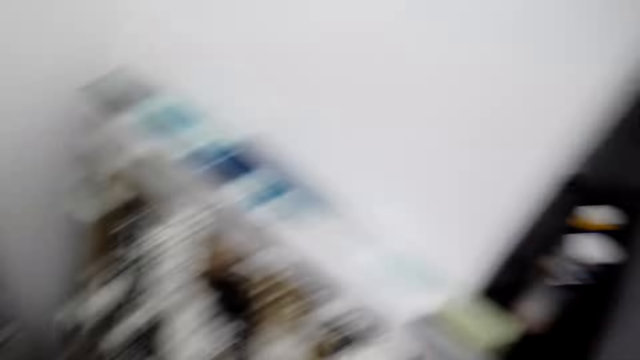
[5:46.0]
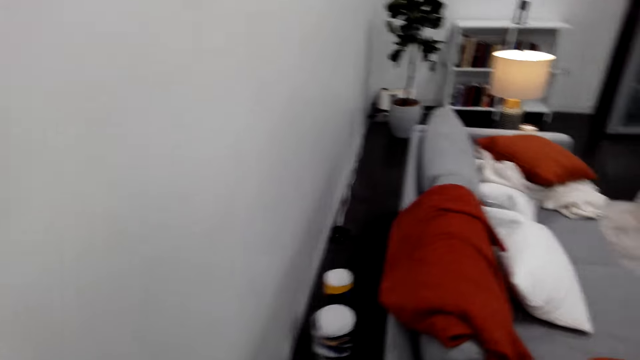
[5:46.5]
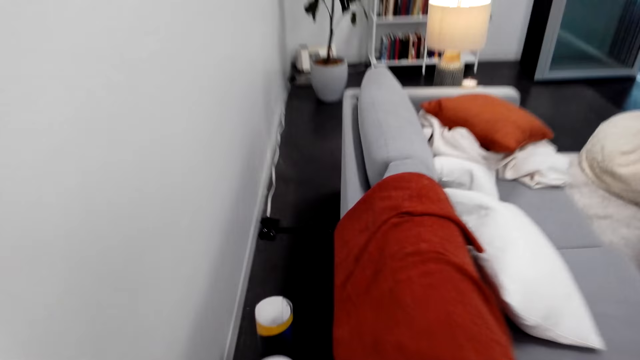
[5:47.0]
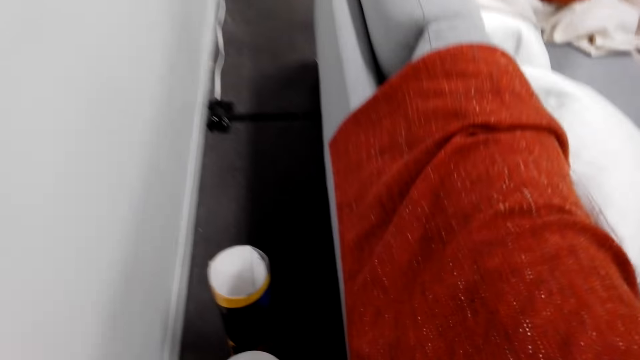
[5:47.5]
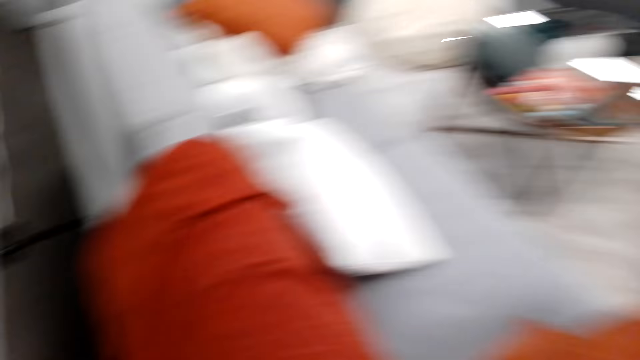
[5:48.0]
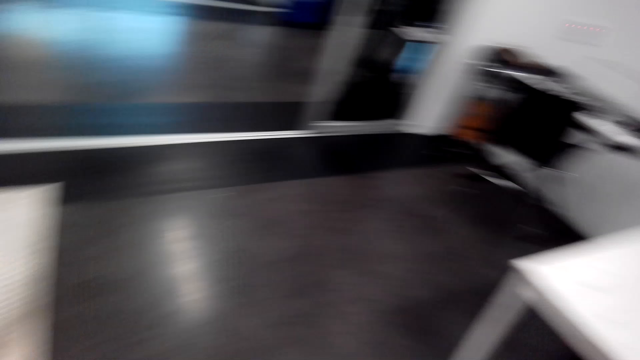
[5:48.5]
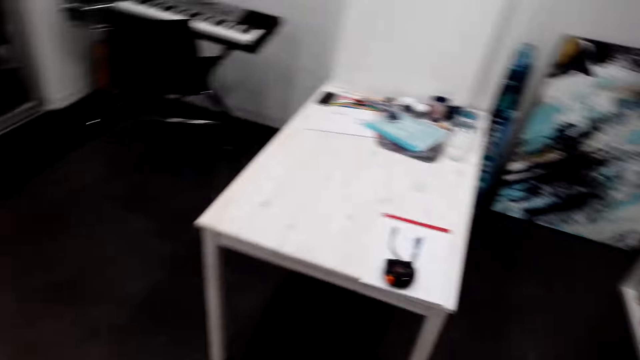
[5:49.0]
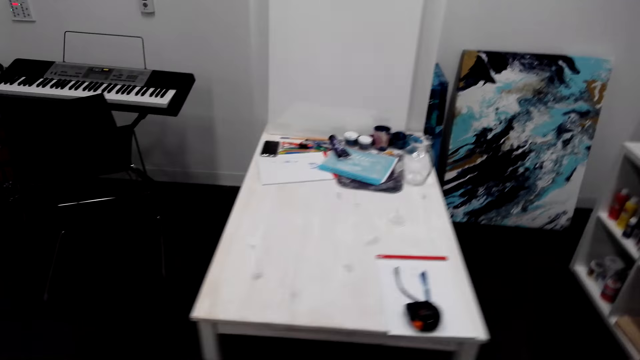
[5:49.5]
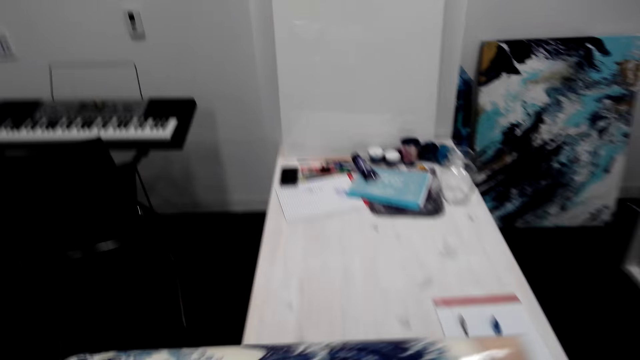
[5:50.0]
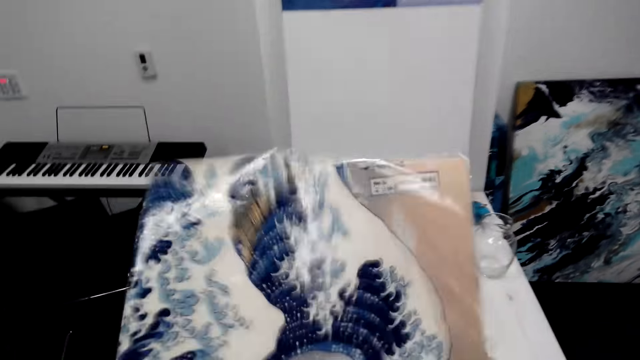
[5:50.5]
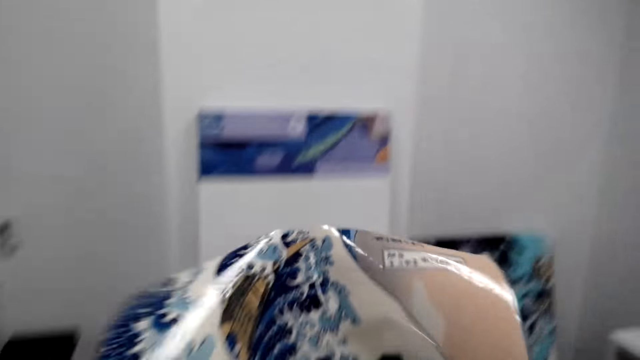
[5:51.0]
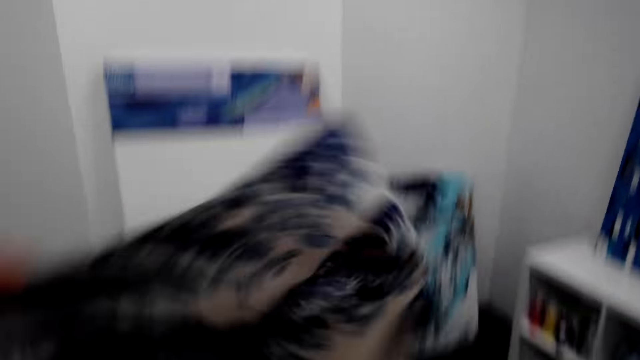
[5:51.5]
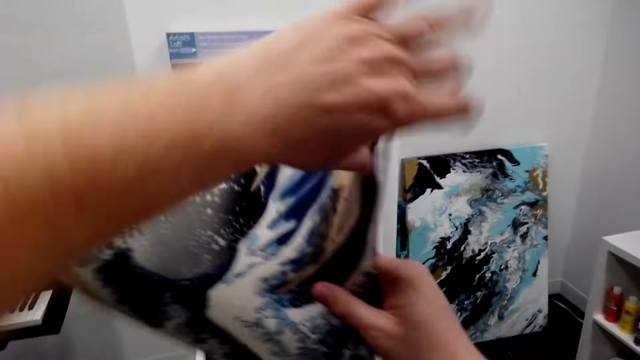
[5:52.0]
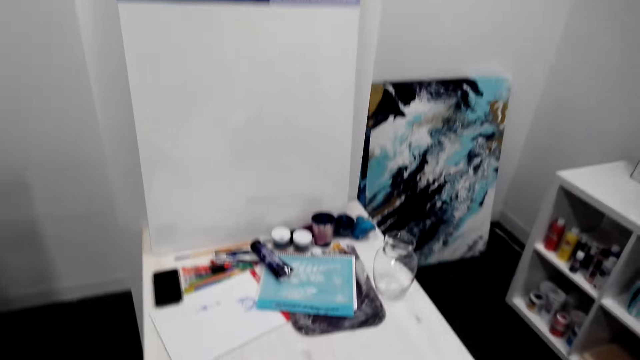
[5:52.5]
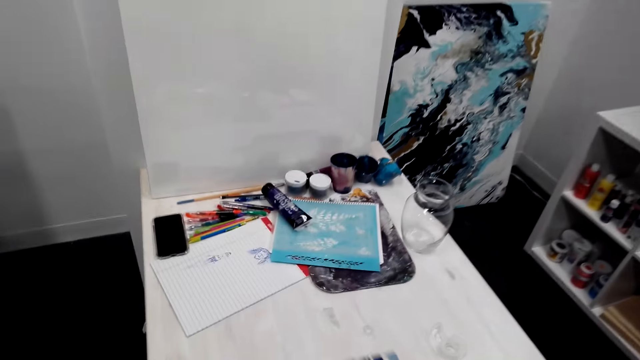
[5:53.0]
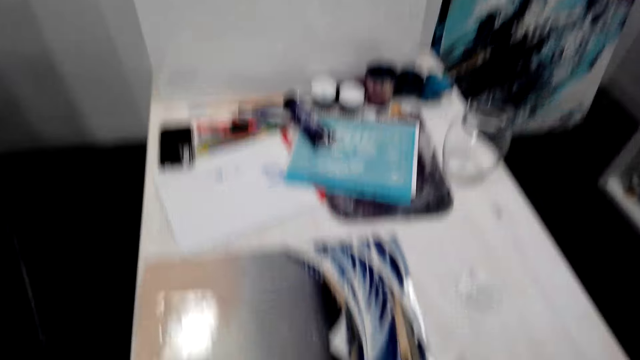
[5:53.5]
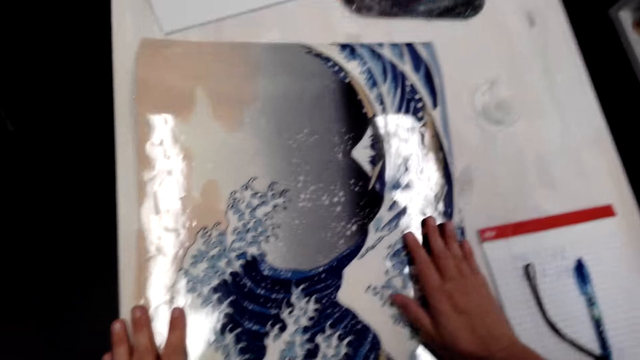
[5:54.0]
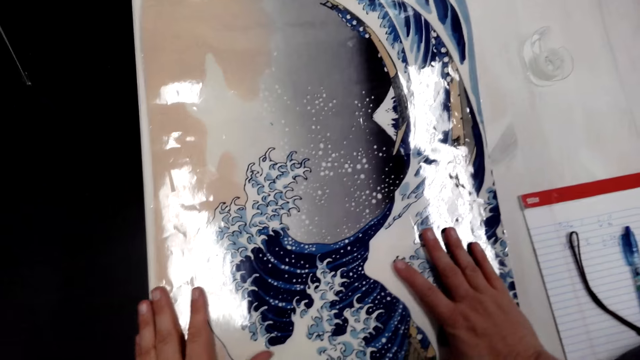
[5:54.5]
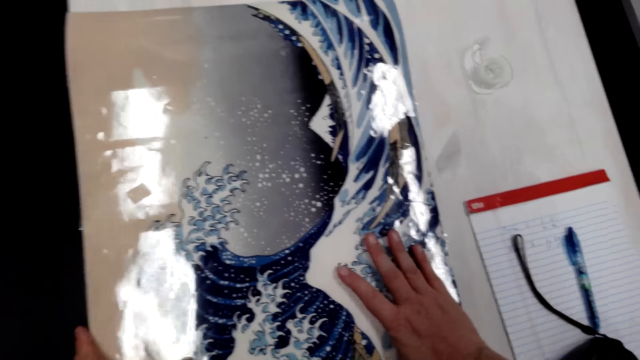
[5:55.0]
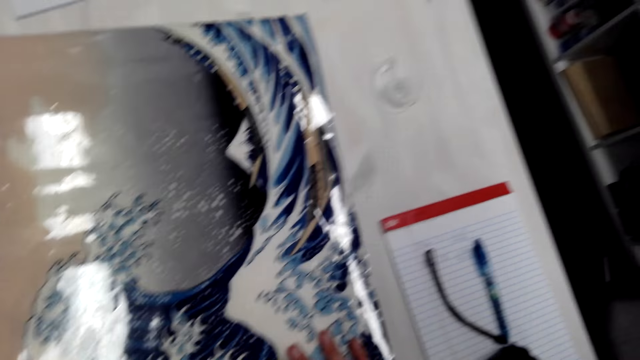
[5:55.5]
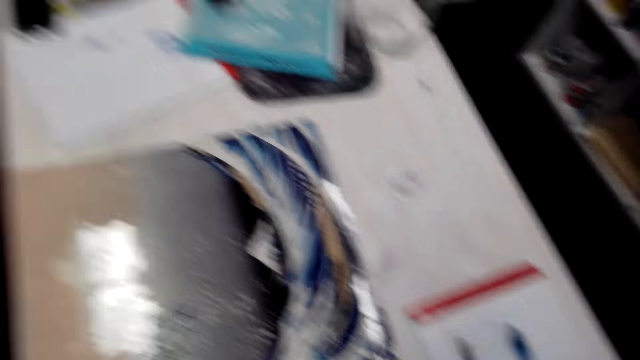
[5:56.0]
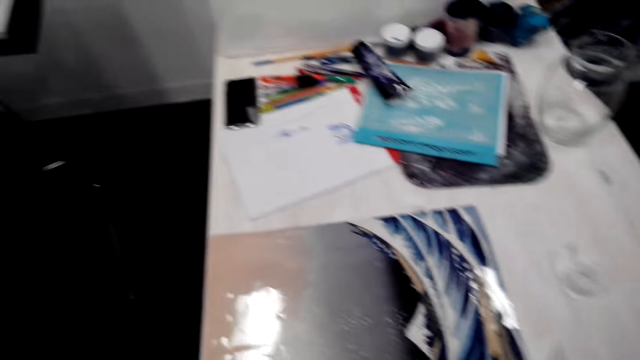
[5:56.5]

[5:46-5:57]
The camera wearer picks up a rolled poster. He unfolds the poster in his hands. He puts the poster on the table. He adjusts the poster with his hands.

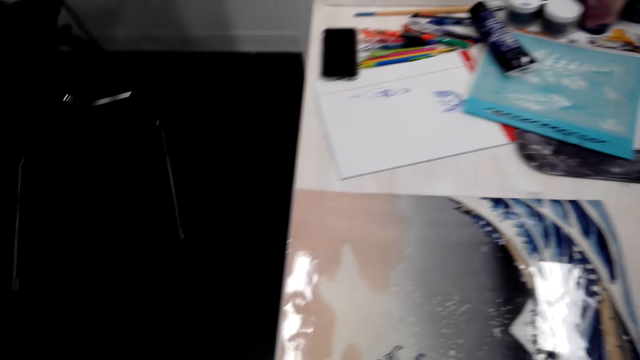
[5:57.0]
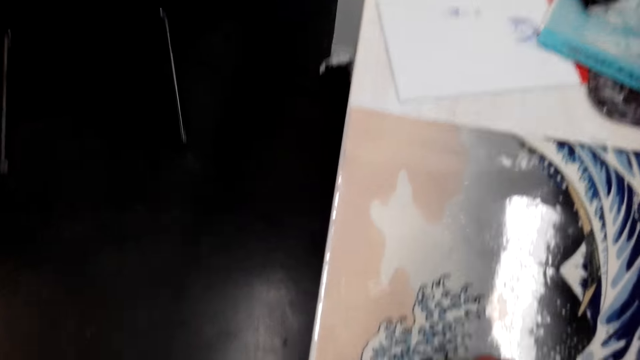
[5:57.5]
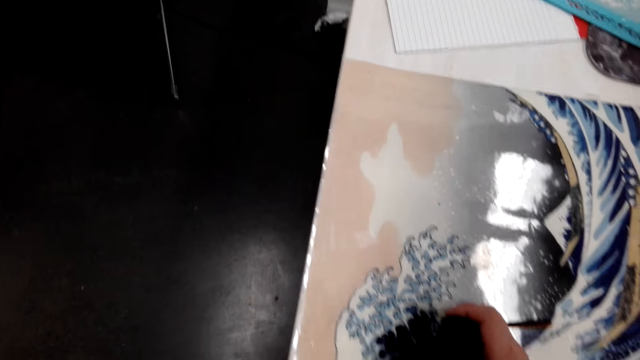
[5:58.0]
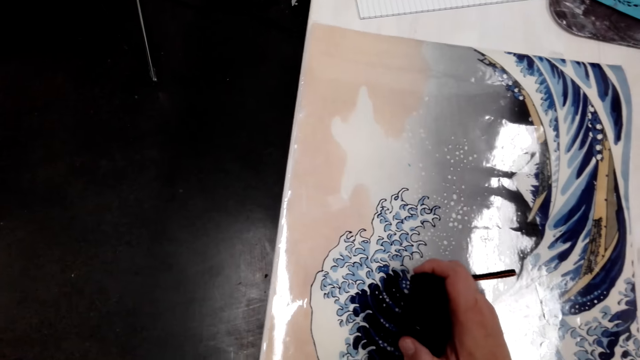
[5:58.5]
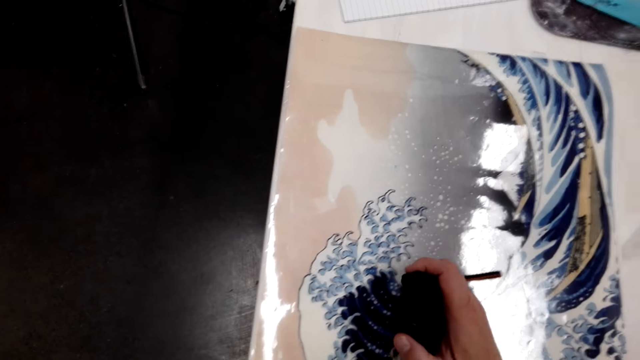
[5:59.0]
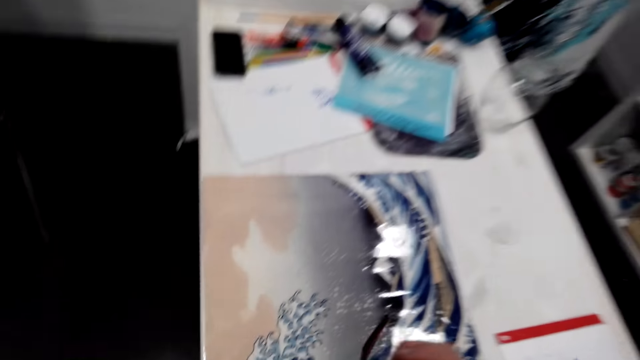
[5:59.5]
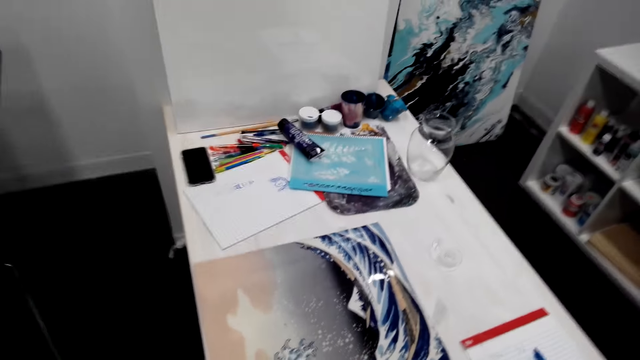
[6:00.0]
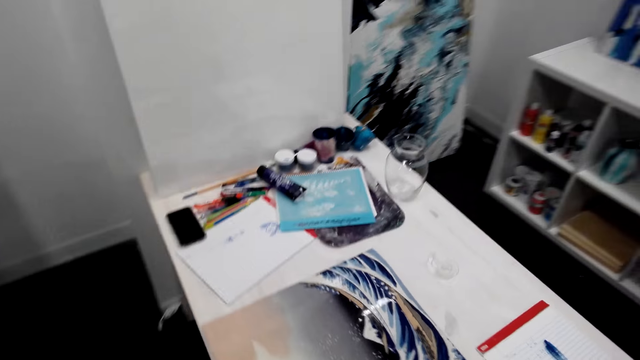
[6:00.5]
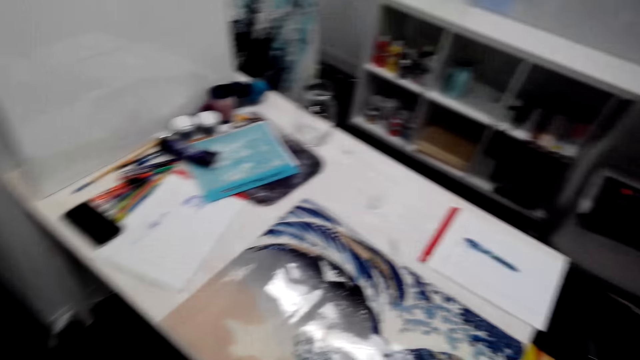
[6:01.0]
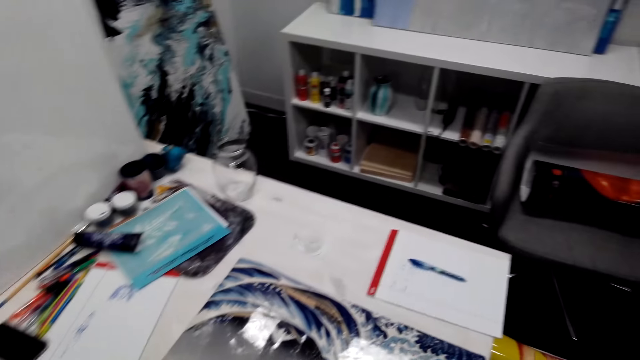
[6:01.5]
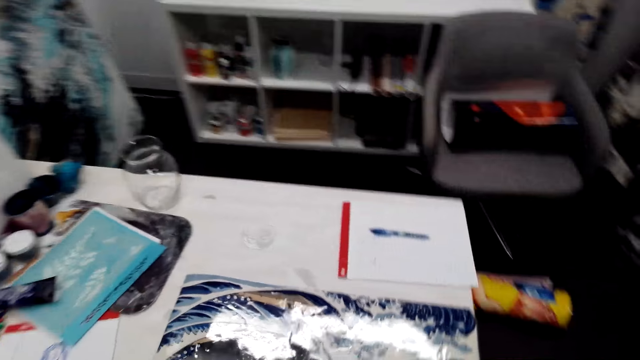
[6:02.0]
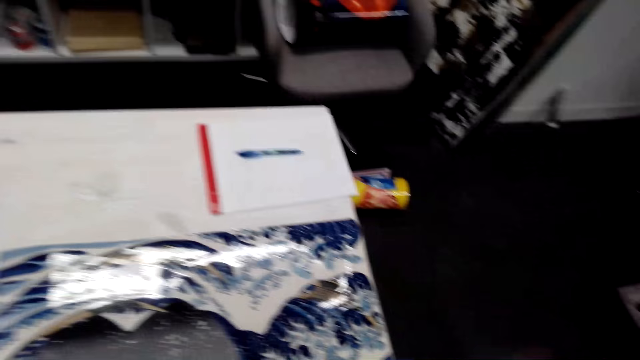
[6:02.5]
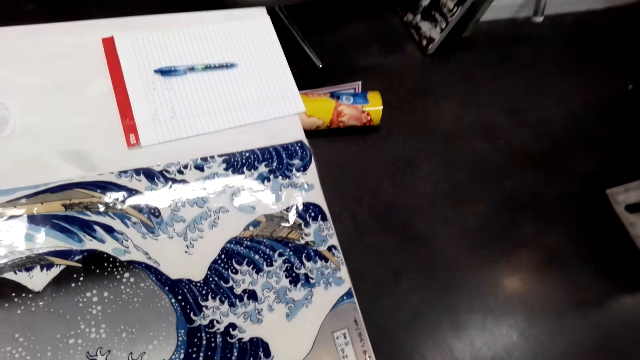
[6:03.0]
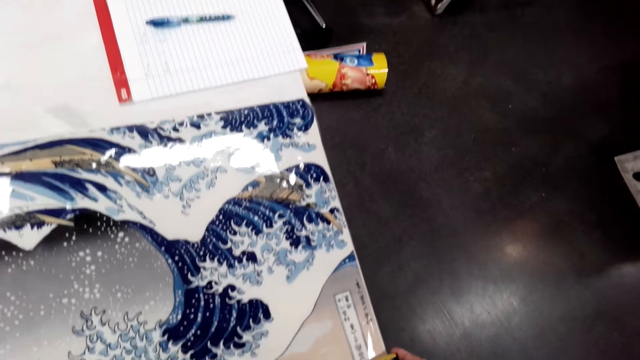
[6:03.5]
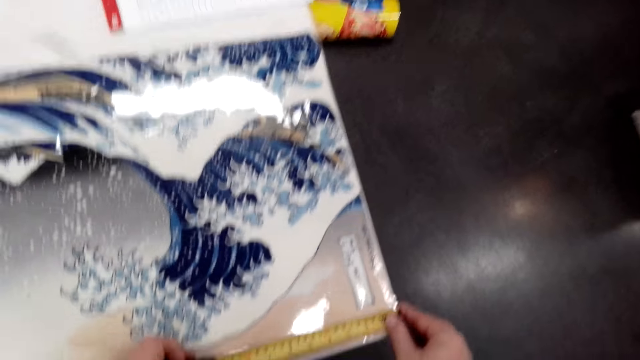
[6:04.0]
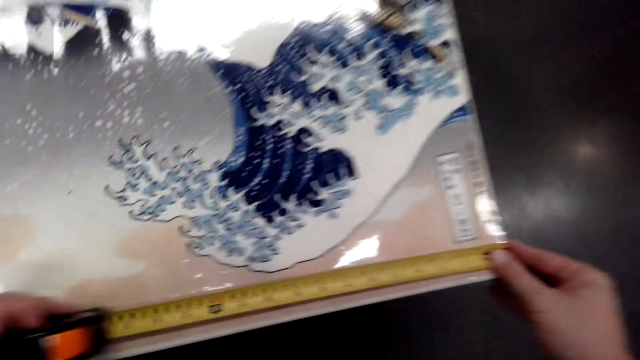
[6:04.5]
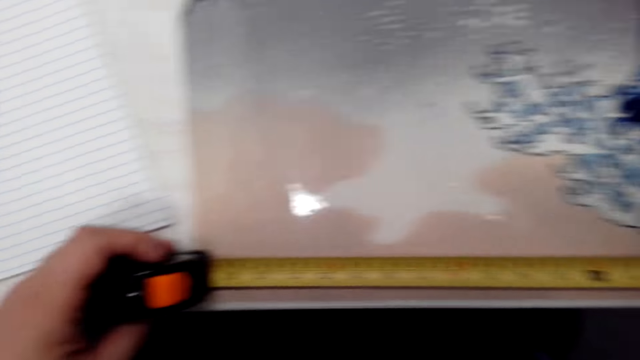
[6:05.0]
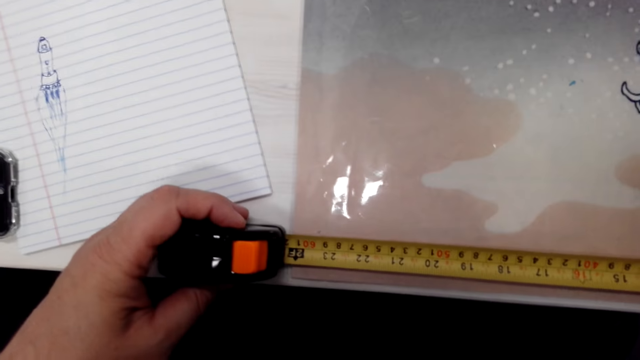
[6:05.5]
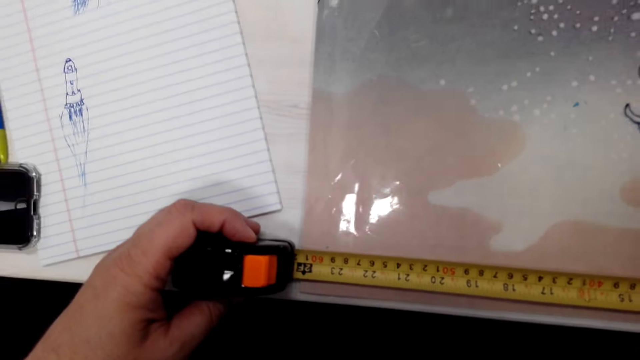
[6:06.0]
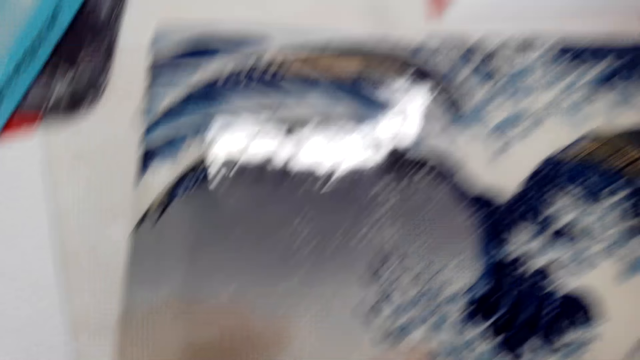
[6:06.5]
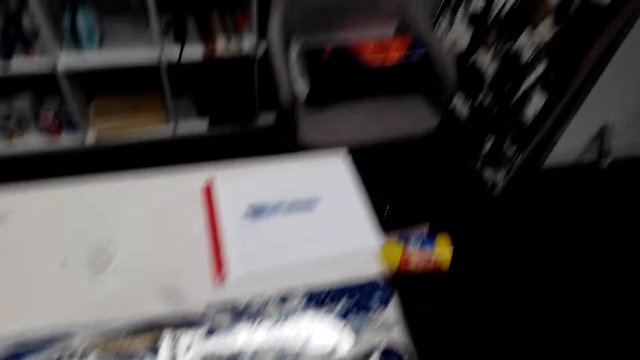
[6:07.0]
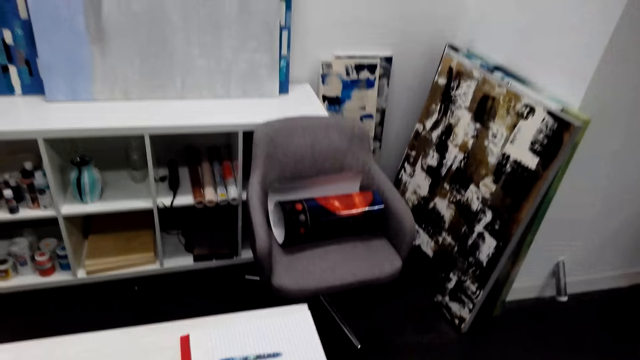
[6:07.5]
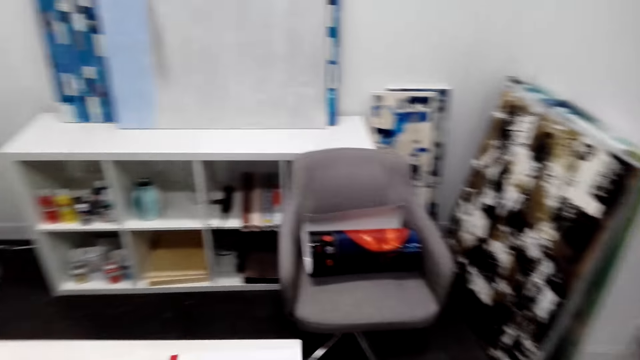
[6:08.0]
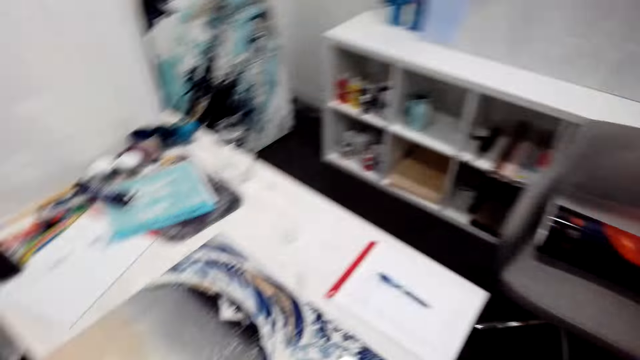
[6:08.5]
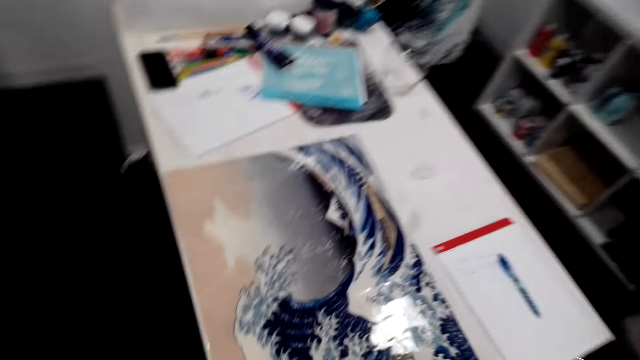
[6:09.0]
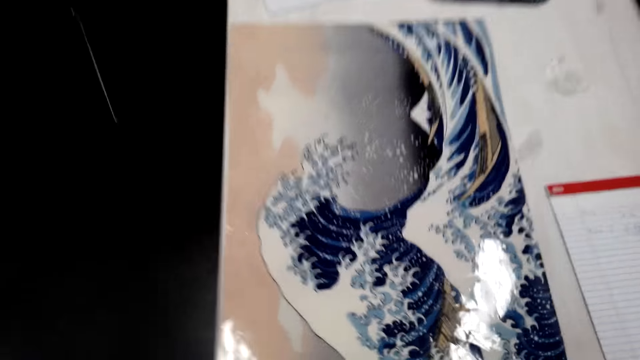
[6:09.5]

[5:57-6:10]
The camera wearer holds a tape measure in his hand. He pulls the tape measure over the poster. He measures the poster with the tape measure.
